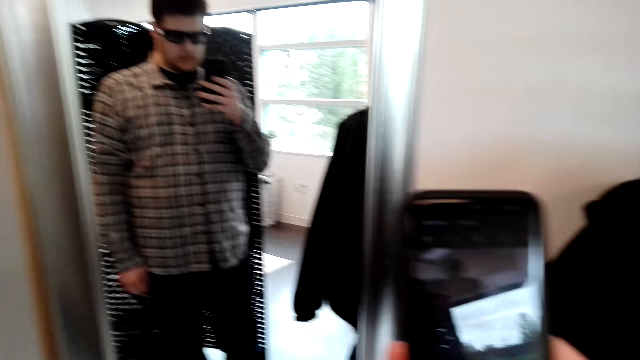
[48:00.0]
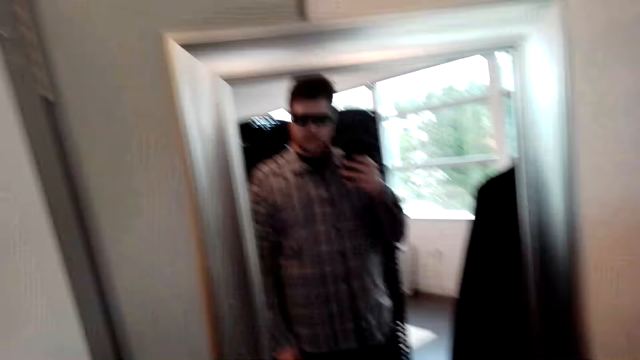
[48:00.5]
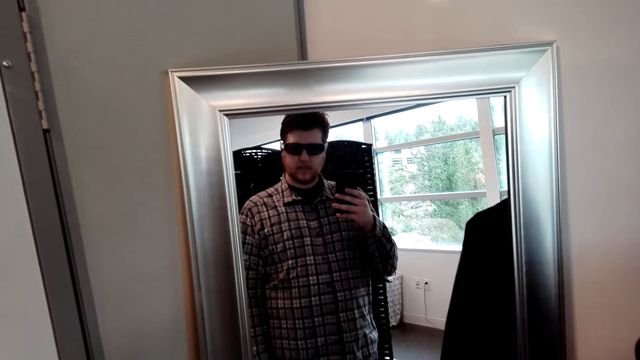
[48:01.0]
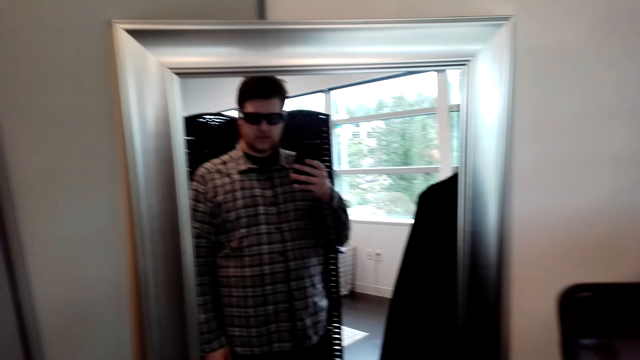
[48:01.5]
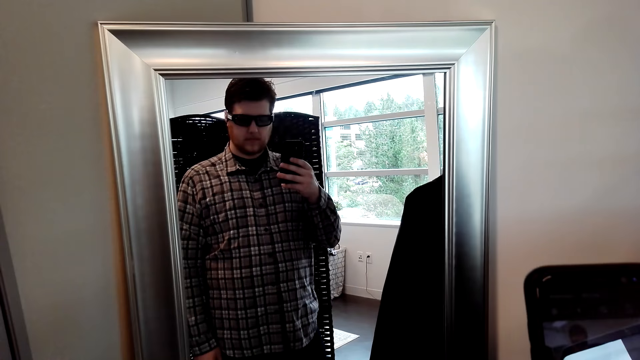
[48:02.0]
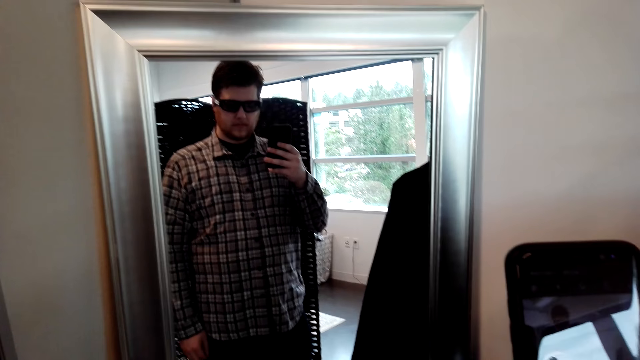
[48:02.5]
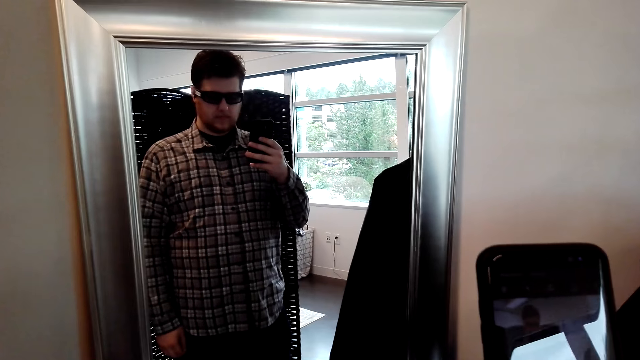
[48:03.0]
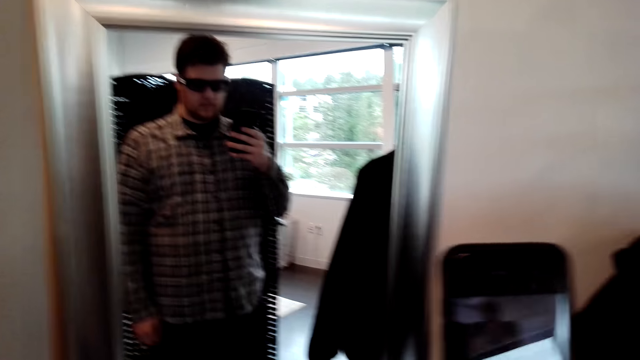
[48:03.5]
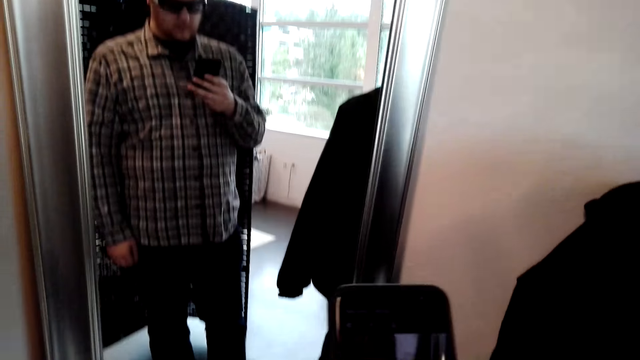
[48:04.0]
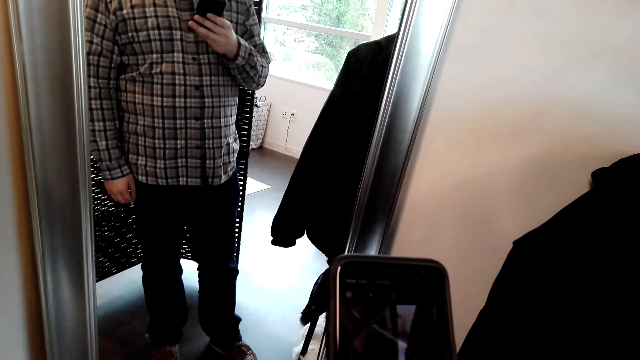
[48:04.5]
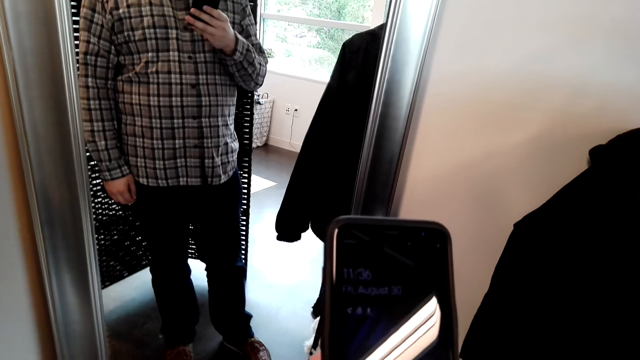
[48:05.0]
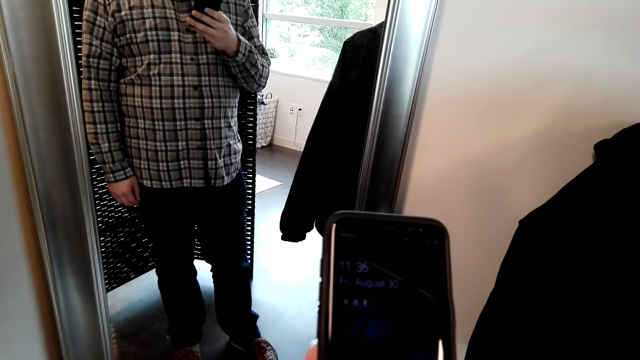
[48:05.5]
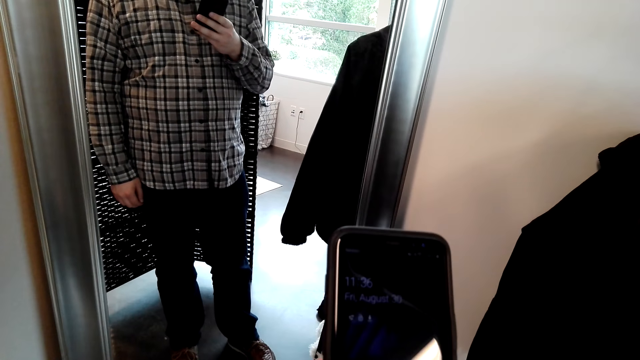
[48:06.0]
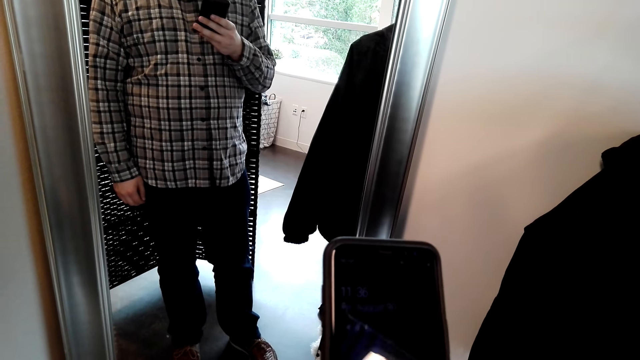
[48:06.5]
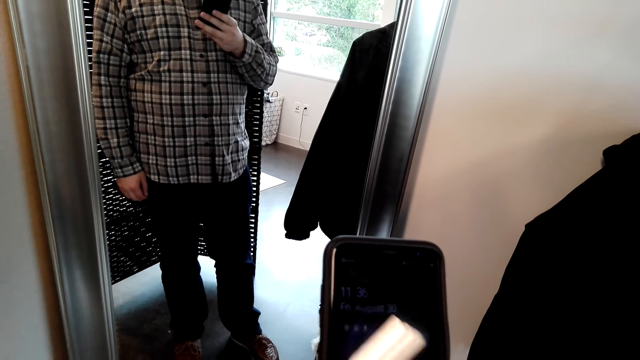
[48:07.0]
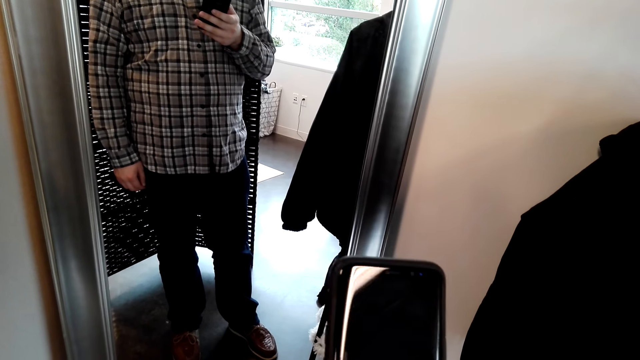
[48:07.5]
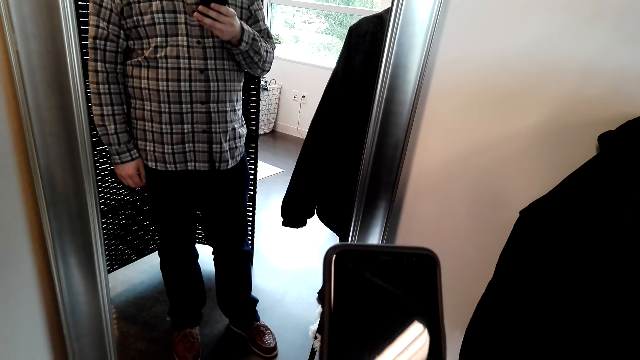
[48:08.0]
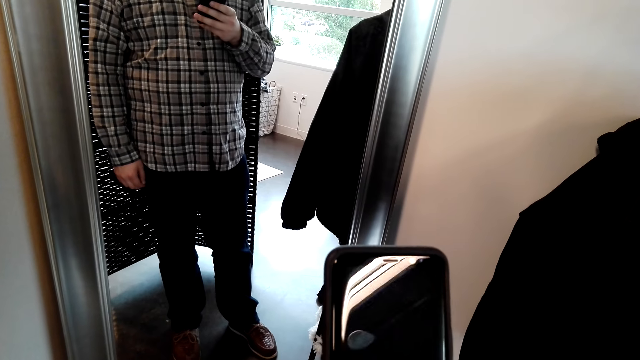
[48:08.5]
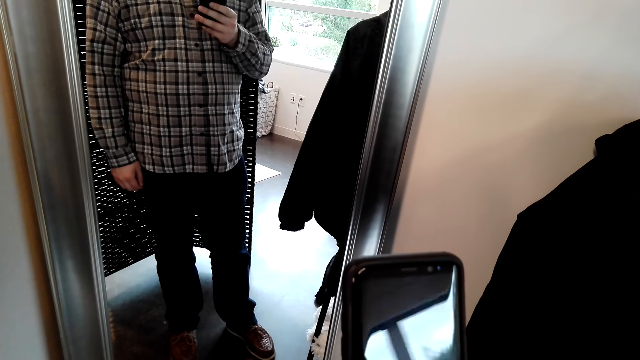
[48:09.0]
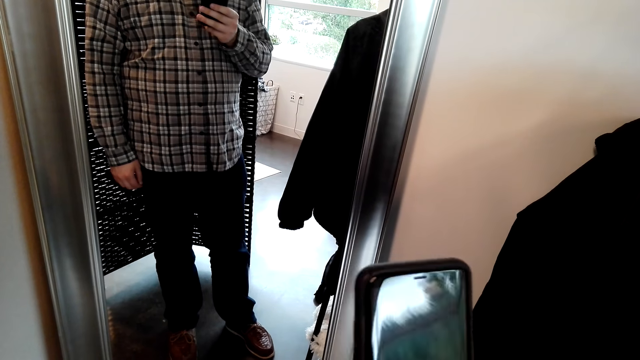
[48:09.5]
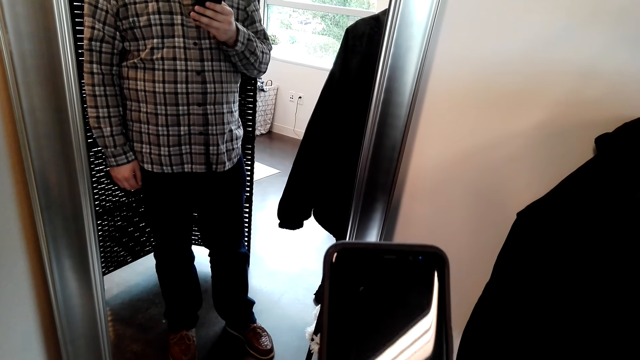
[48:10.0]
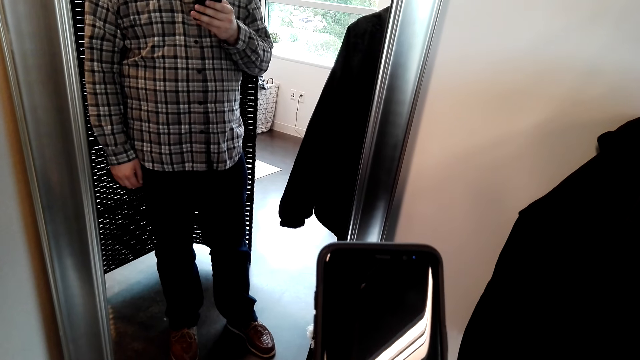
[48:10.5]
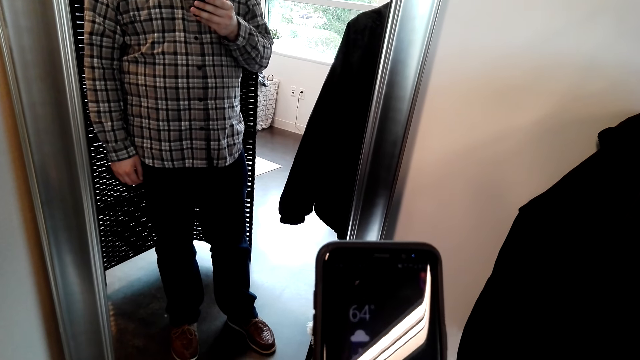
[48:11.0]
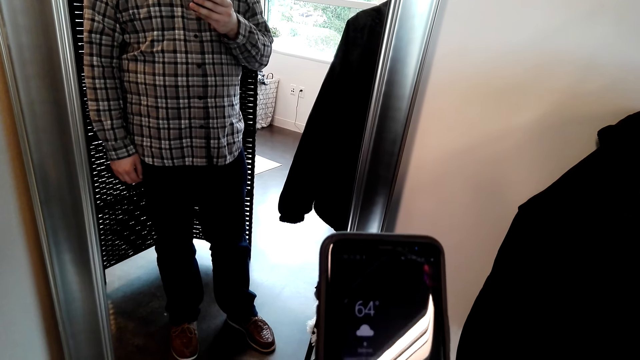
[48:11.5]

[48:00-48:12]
The camera wearer takes a camera. He takes a photo with his phone. He uses his phone.

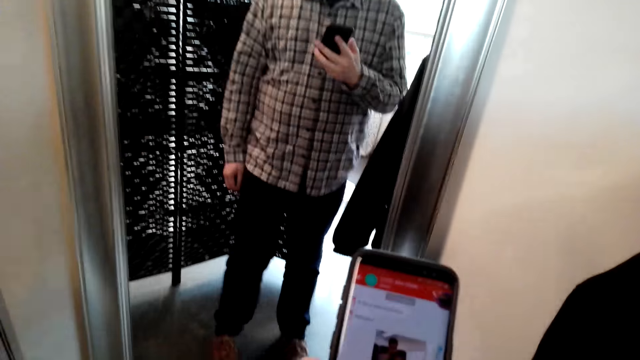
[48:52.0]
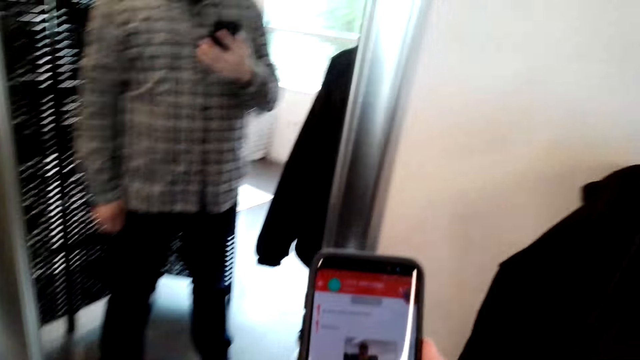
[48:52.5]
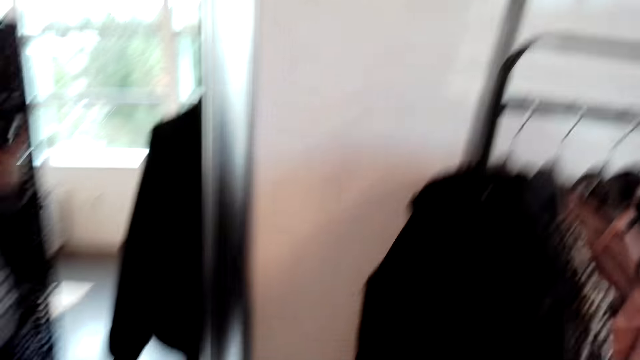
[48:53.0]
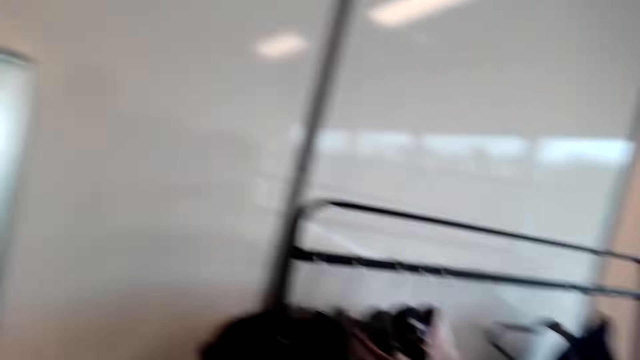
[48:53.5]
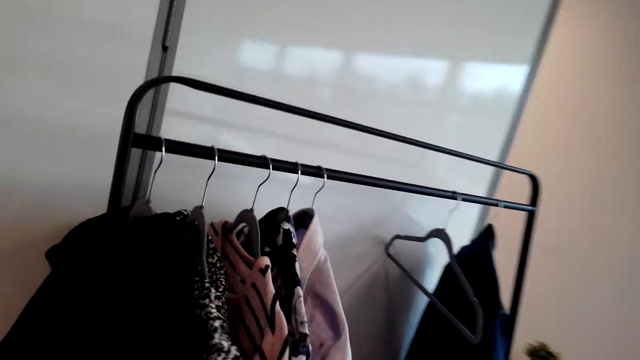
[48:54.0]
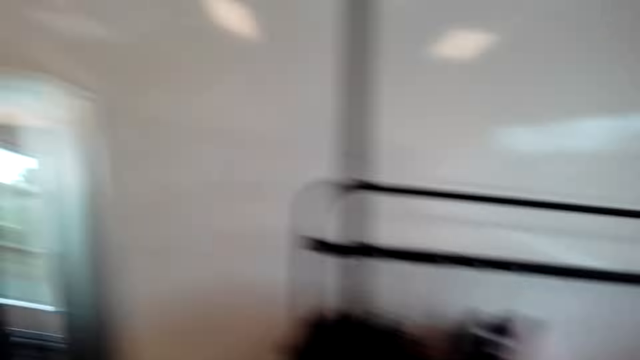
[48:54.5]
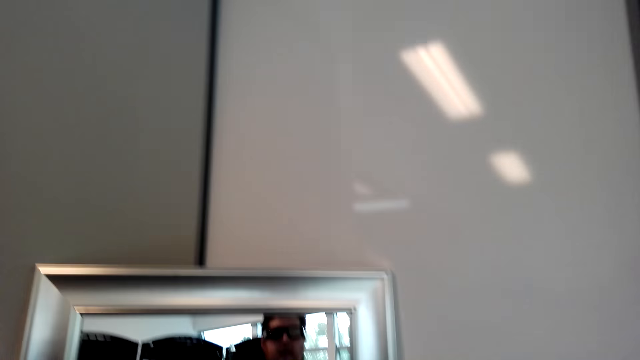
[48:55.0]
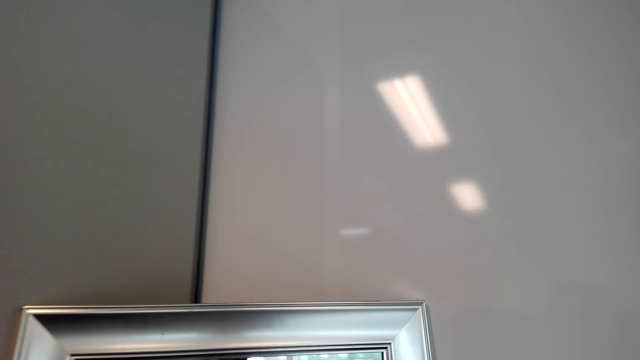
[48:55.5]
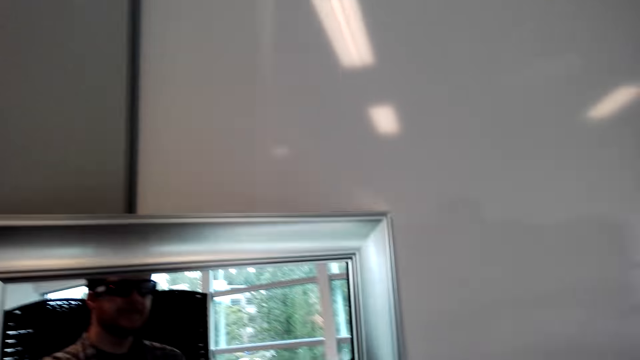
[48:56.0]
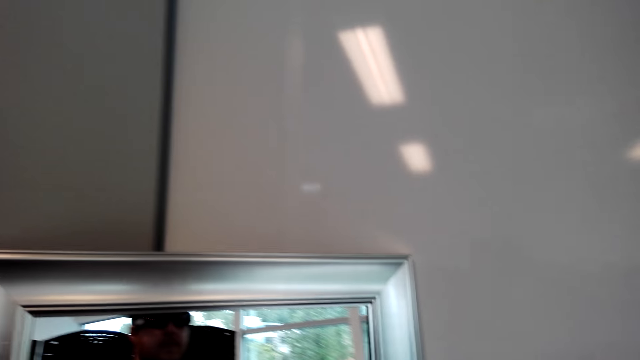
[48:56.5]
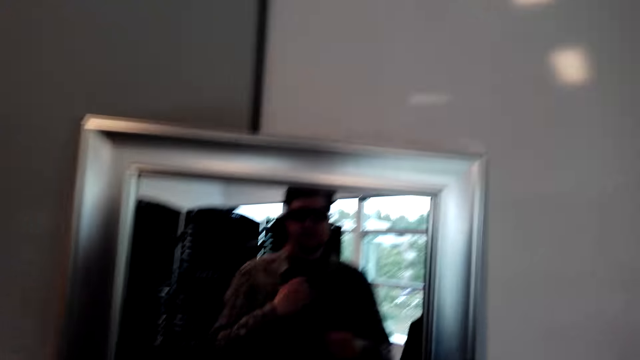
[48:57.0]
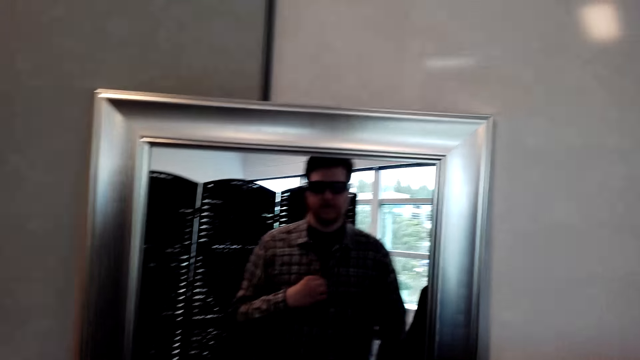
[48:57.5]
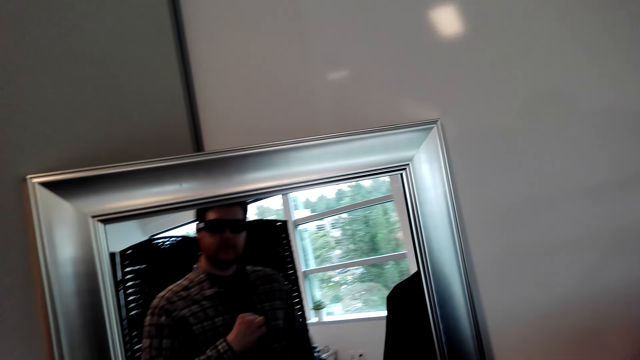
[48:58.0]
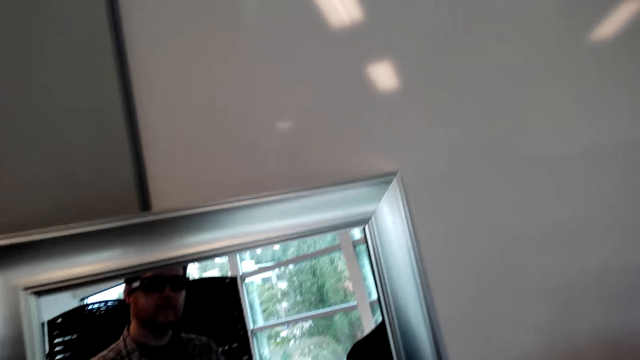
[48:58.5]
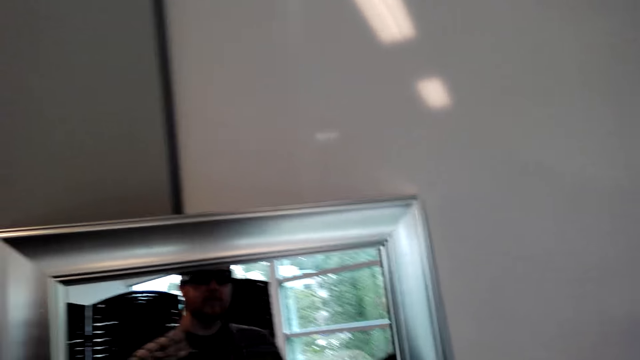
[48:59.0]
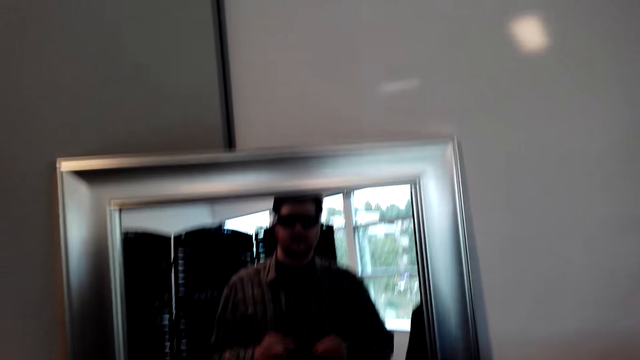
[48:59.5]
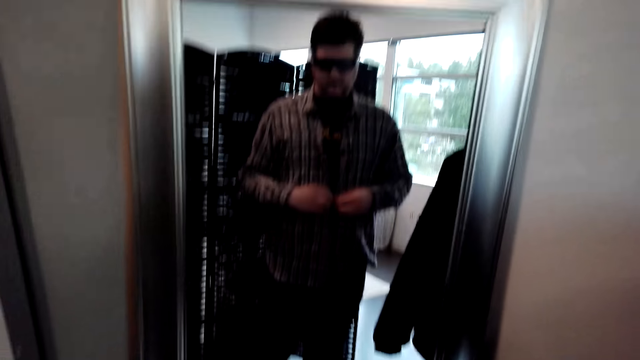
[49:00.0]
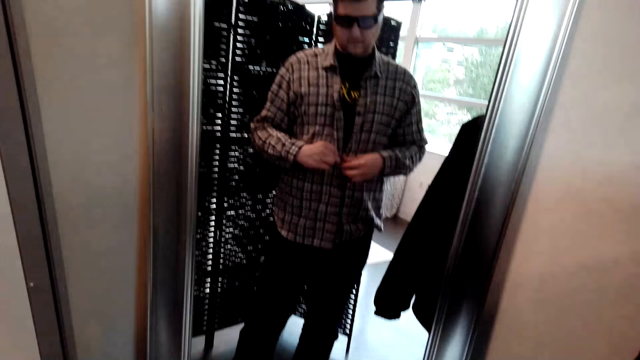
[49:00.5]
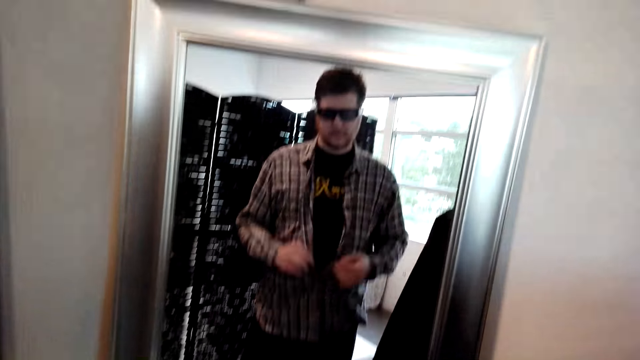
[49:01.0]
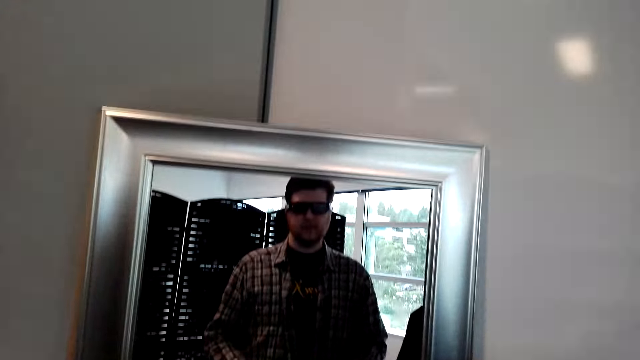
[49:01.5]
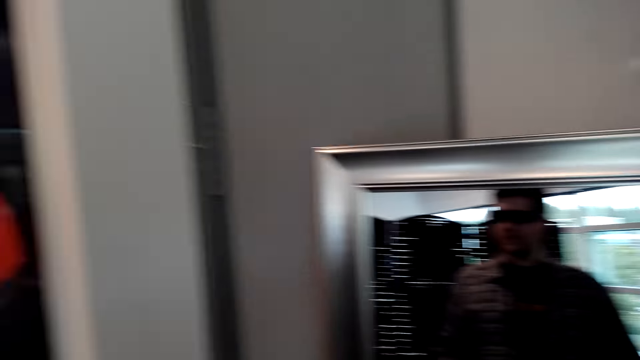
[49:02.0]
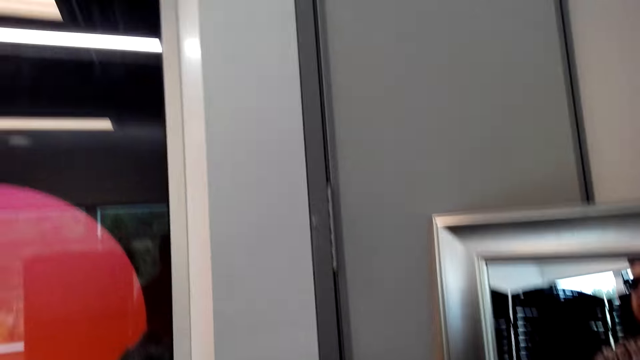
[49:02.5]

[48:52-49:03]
The camera wearer moves in front of the mirror. They look at the mirror. They unbutton the shirt.
